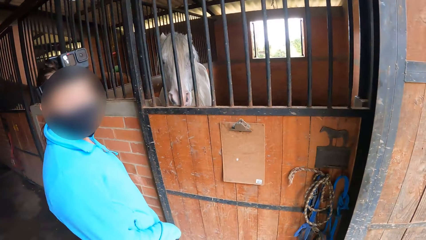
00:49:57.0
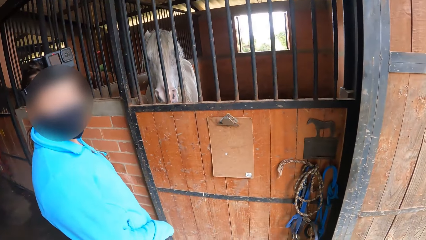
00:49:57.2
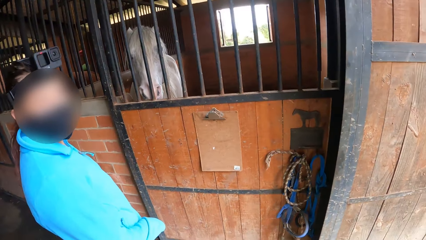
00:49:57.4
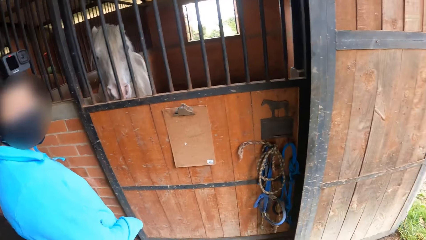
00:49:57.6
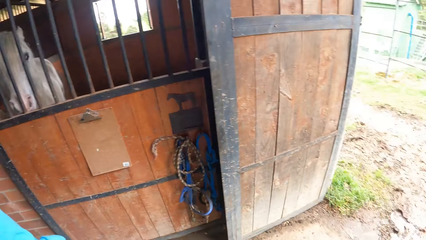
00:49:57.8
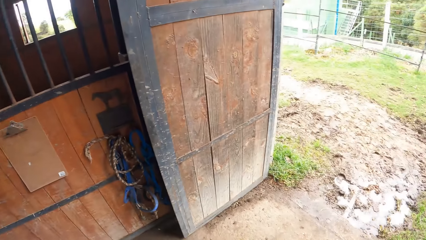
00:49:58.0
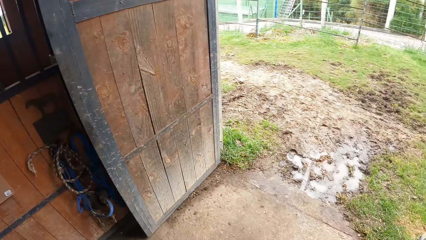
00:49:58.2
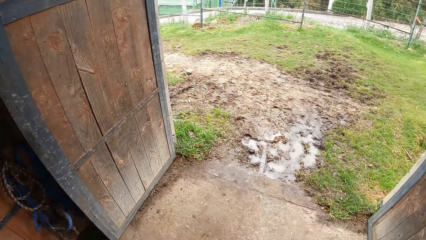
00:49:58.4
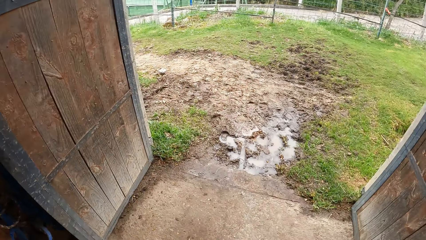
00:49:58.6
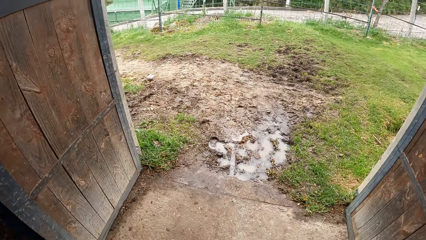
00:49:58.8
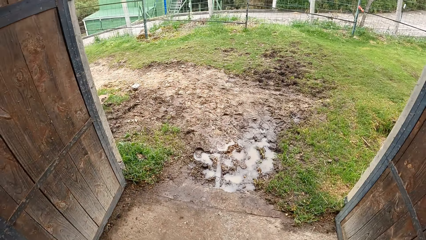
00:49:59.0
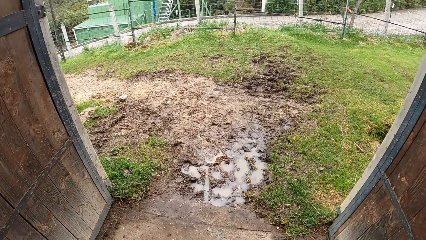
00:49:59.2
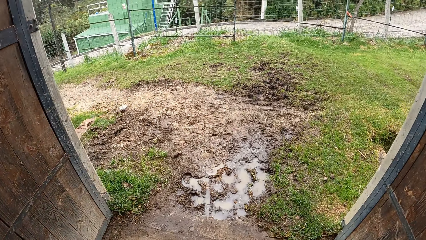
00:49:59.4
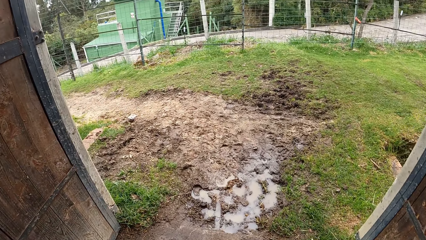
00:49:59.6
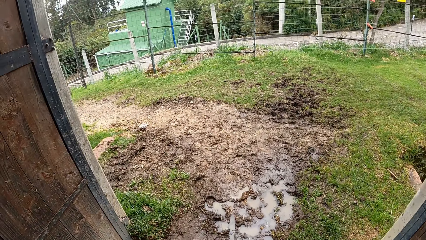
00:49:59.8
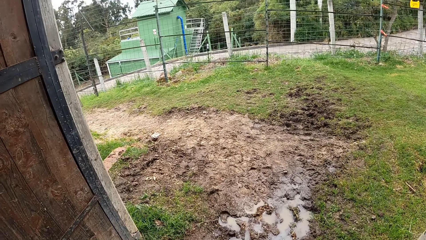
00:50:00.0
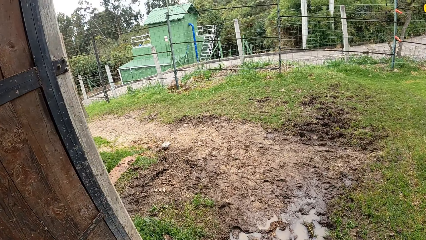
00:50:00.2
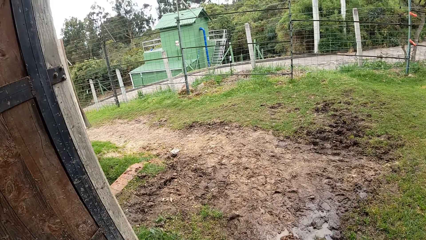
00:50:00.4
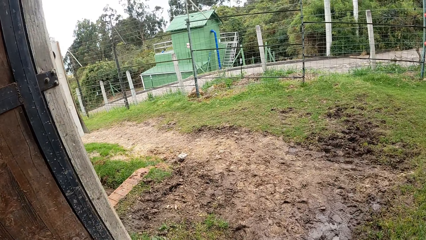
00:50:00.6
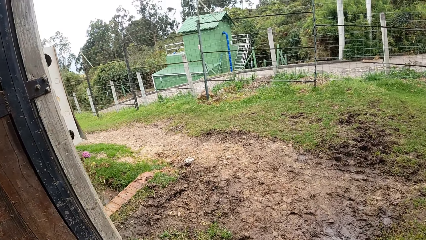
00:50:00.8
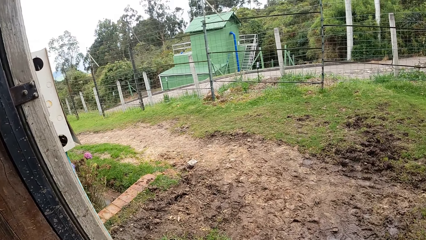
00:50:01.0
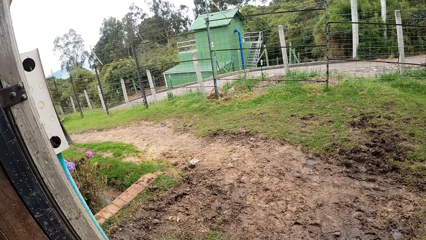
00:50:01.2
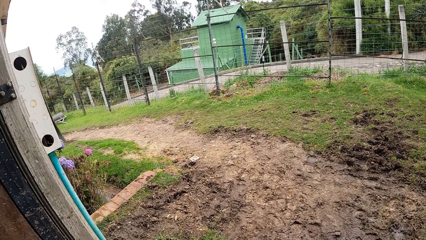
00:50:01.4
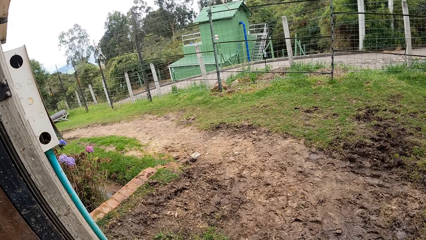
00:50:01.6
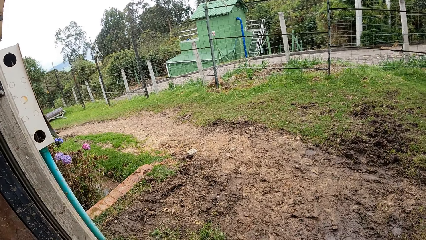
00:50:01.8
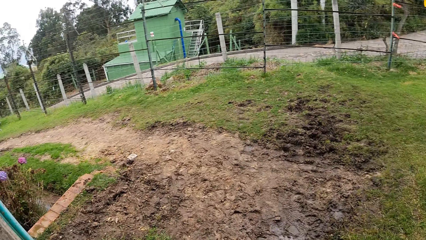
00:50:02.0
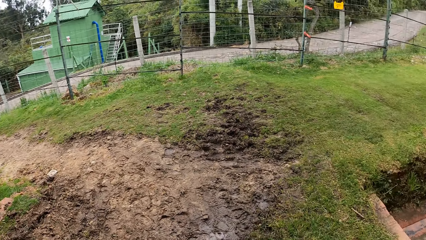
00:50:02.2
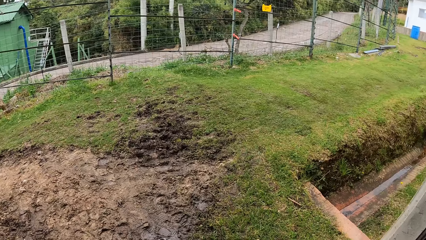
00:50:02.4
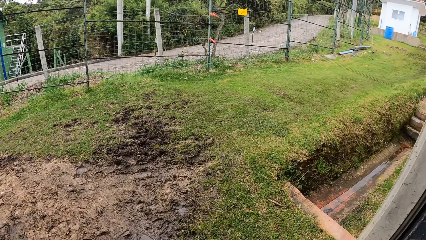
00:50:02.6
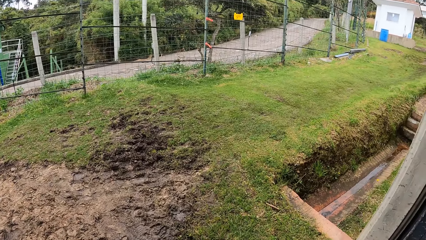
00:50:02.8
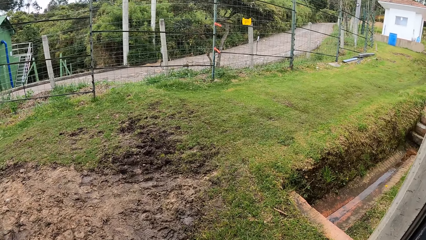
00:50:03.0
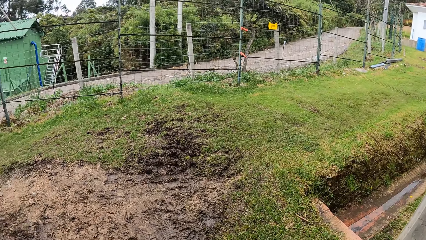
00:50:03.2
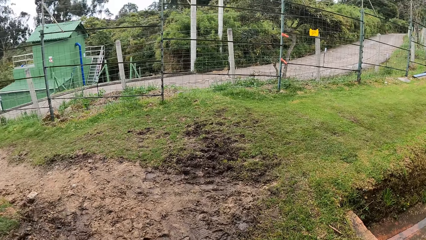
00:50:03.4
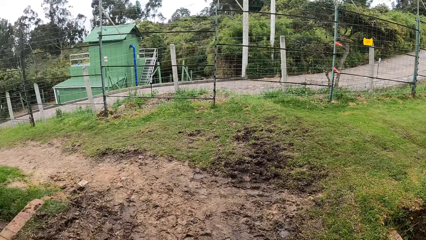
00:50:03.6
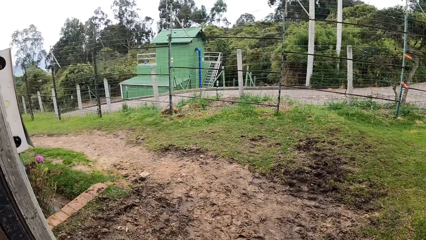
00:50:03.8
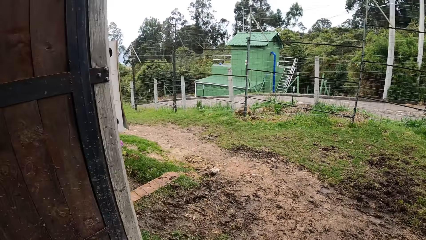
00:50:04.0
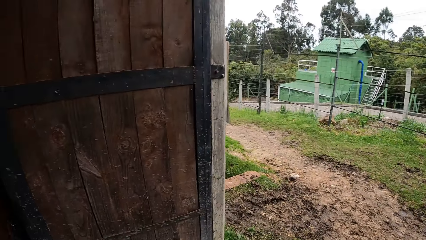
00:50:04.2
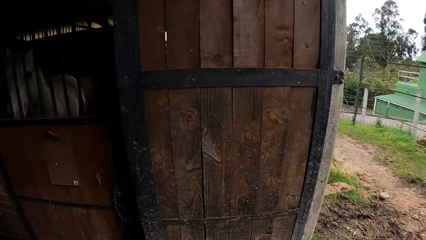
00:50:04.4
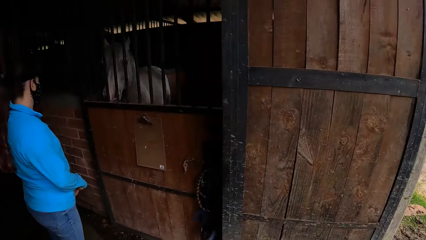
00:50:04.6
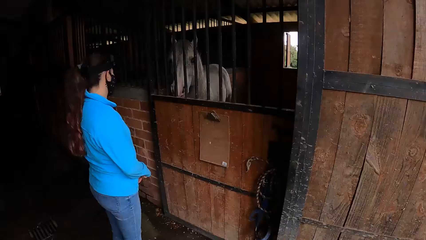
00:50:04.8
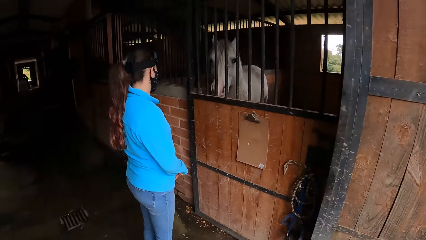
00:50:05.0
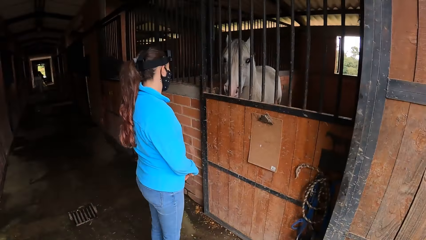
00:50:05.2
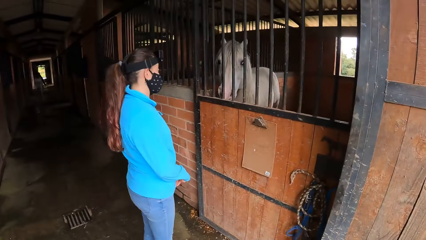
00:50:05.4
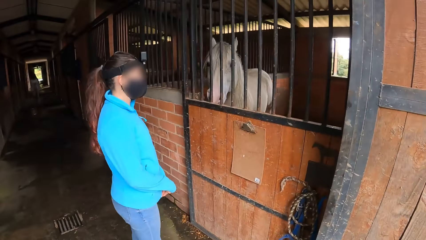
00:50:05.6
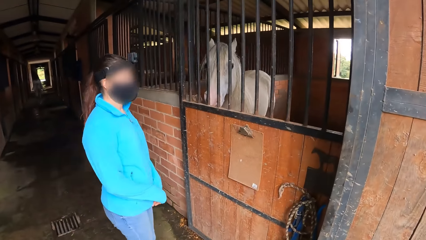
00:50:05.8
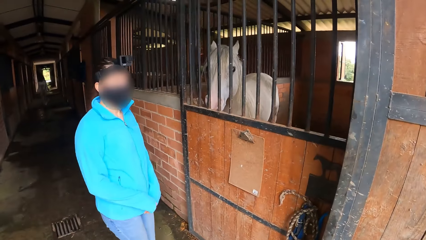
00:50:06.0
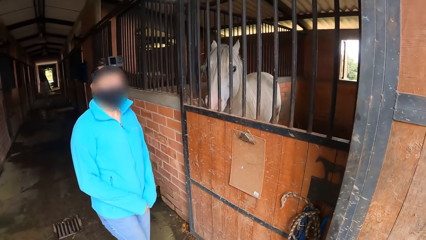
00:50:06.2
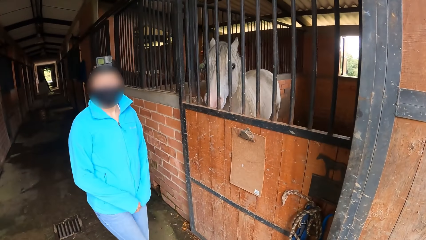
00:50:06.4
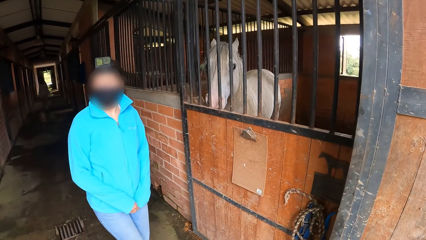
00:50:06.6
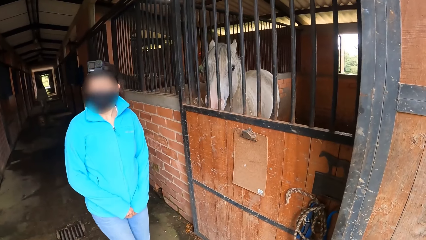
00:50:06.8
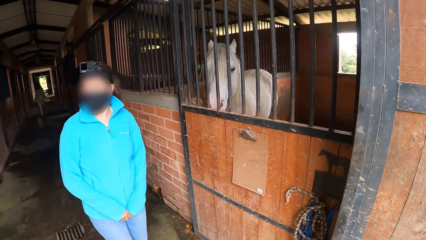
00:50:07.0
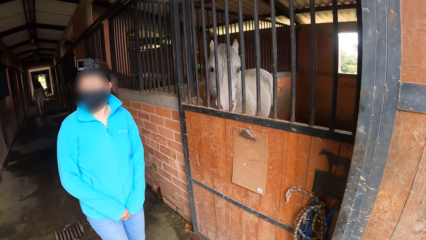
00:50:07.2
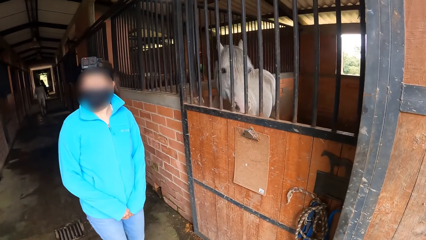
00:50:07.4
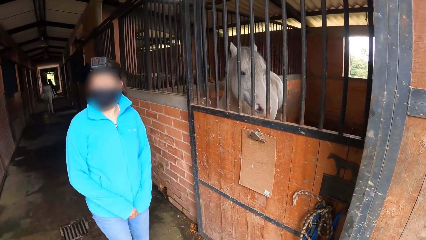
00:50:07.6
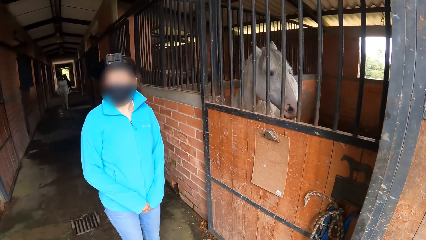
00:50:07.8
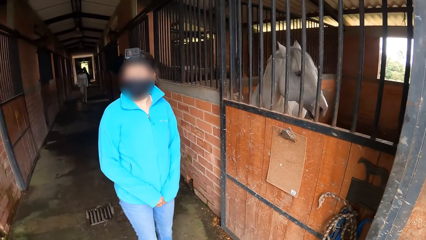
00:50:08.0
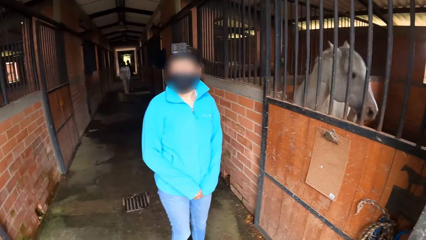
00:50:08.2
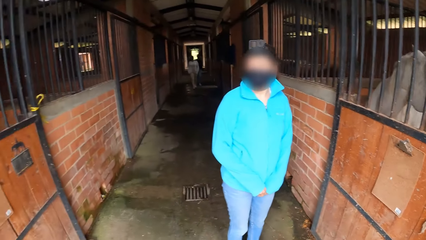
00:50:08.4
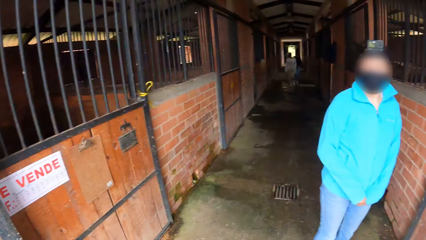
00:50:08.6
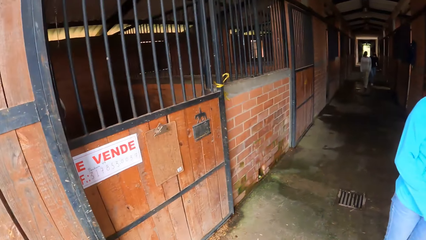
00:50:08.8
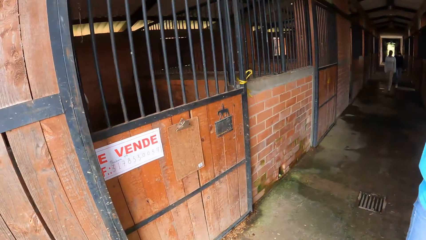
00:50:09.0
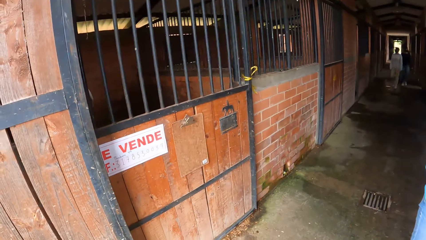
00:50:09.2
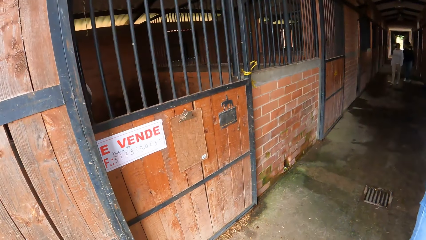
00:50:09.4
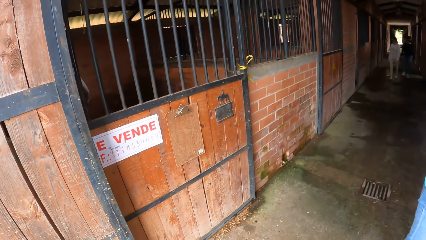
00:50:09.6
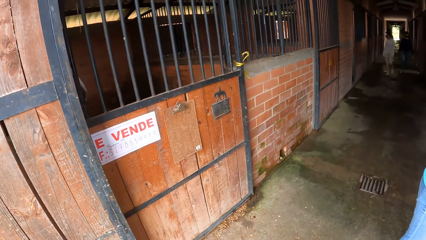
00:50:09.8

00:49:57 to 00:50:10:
The camera wearer walks. They look around.

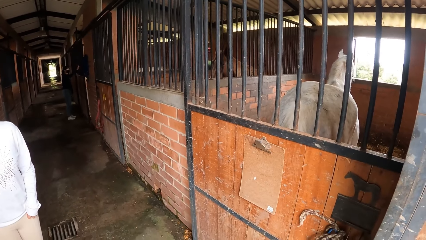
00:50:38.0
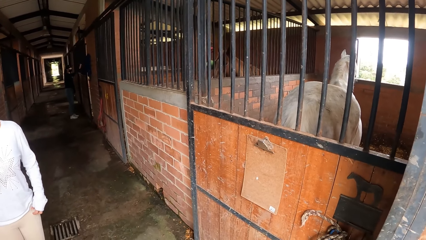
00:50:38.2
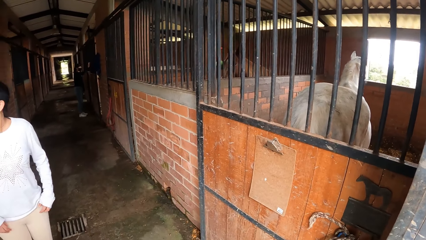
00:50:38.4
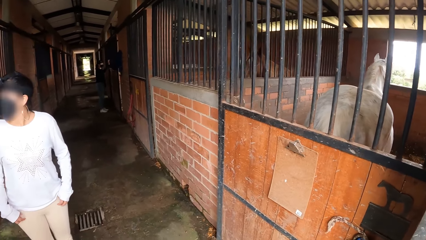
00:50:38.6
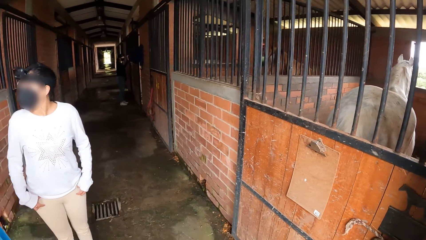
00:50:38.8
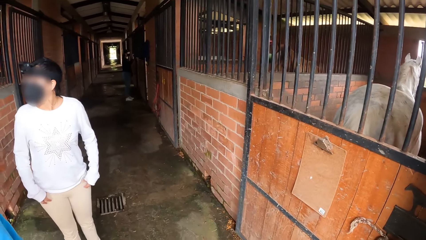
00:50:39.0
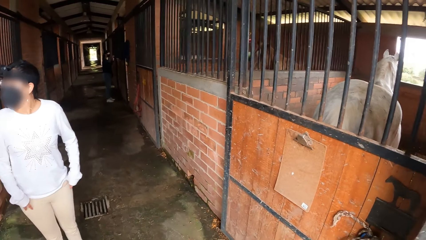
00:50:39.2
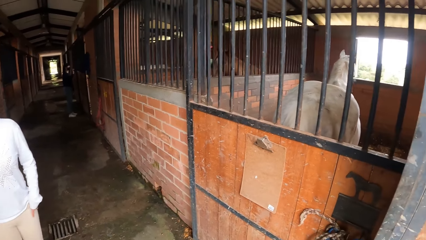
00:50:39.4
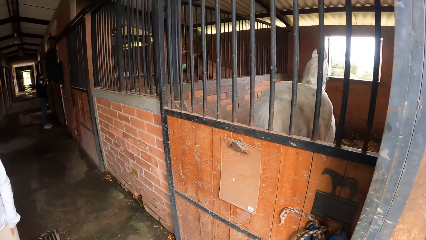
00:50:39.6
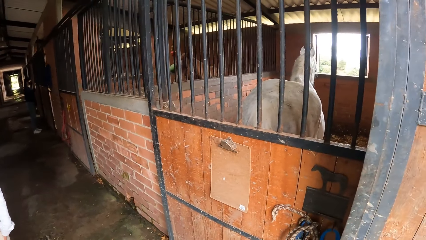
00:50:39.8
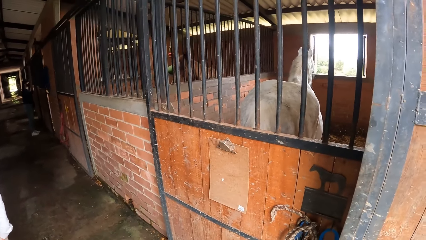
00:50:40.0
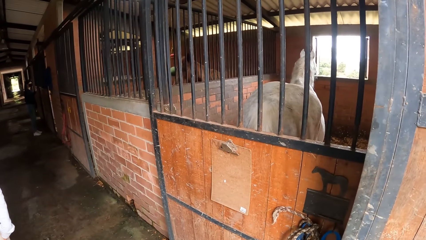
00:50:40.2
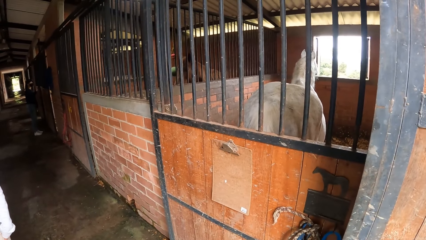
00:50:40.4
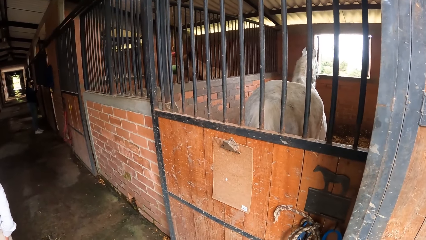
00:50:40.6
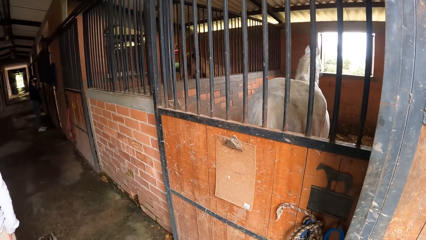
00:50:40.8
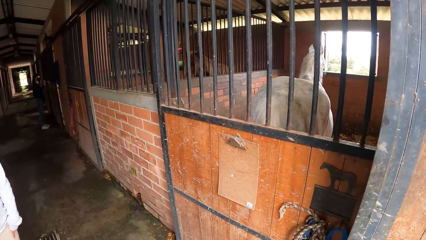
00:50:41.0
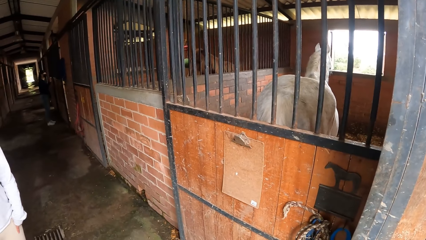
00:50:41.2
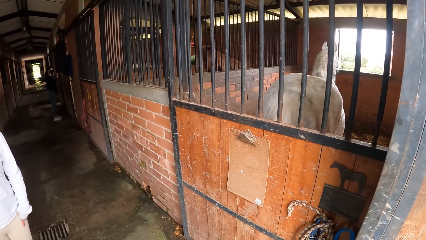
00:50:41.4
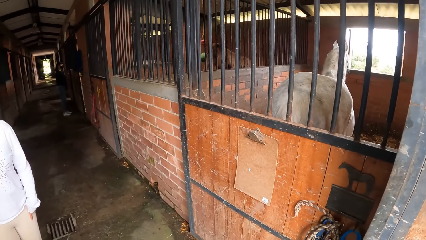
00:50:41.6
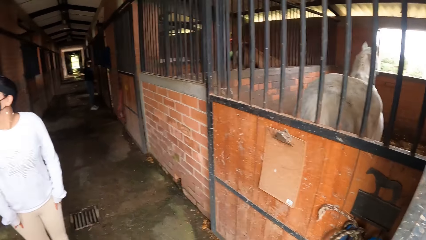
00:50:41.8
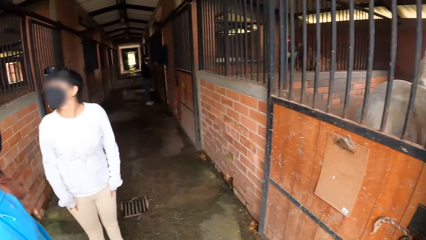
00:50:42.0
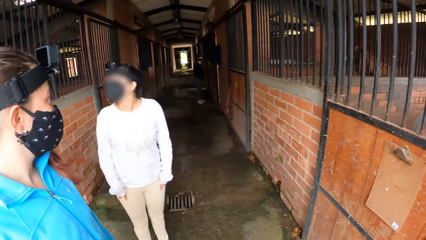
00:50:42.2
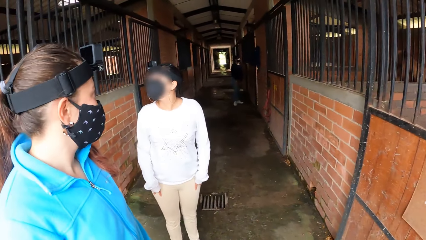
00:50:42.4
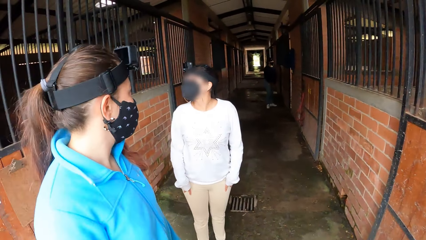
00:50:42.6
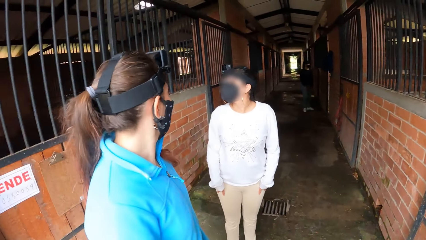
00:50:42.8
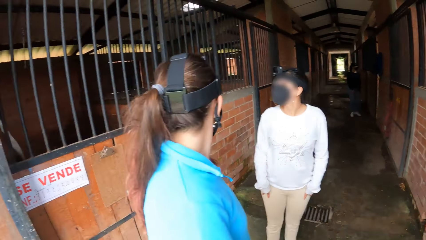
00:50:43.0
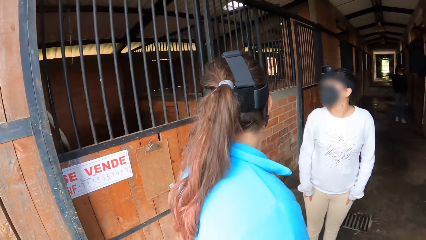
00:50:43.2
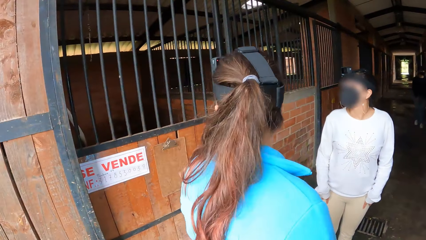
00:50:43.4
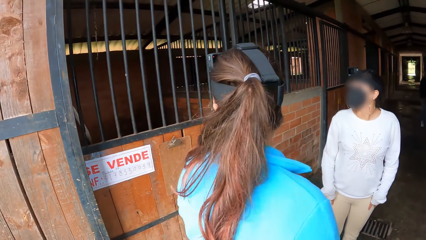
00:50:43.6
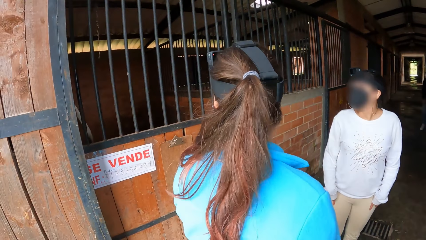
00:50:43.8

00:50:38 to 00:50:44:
A woman looks around.
